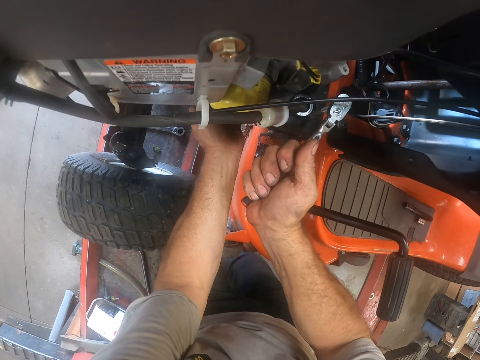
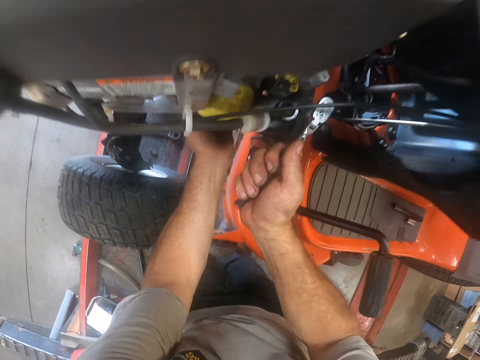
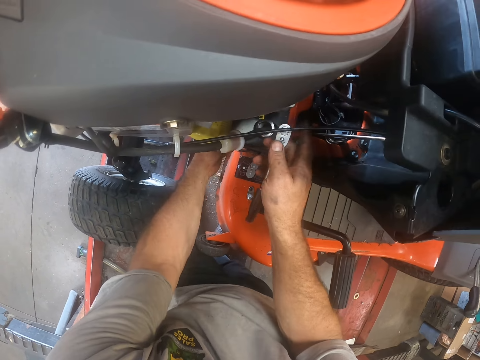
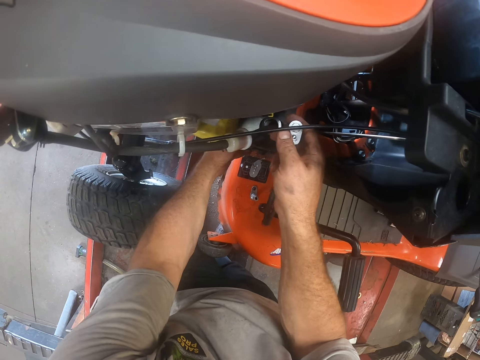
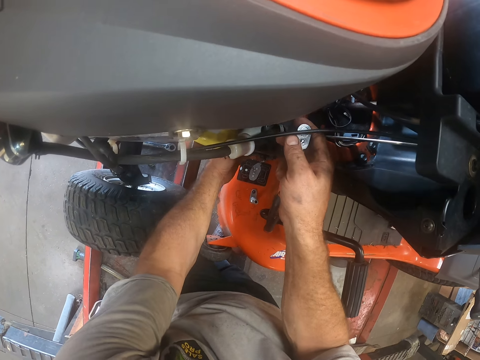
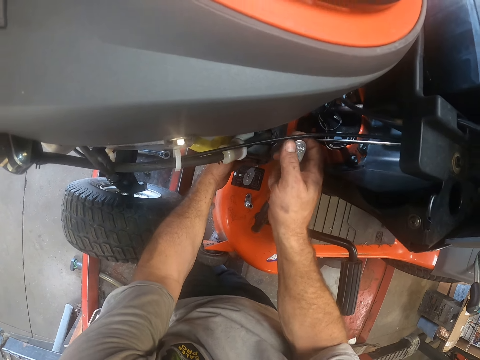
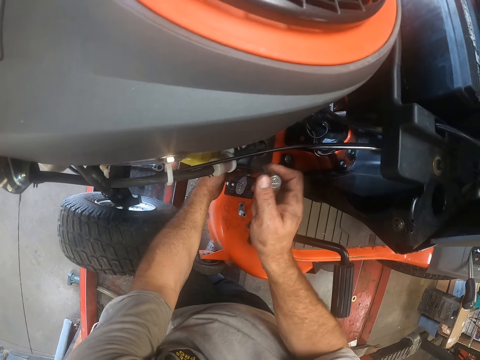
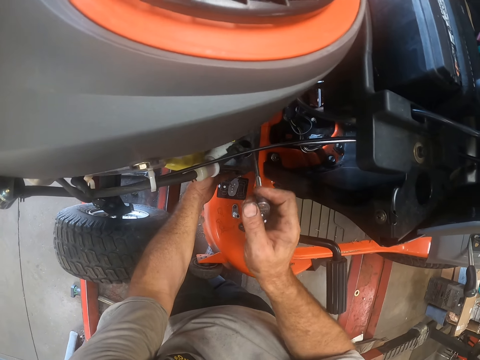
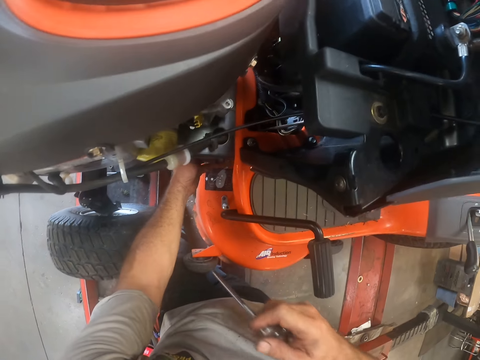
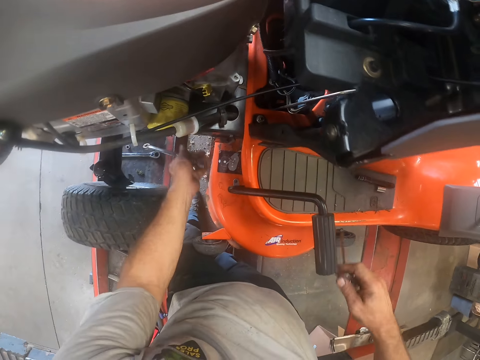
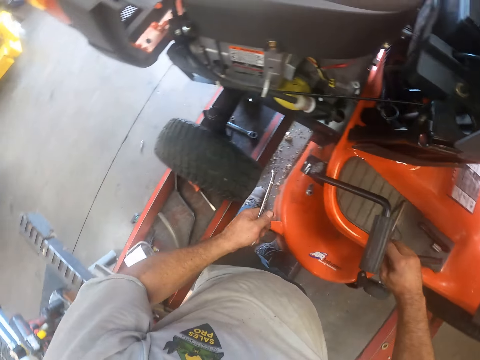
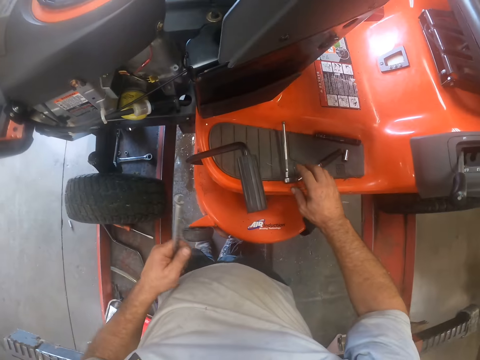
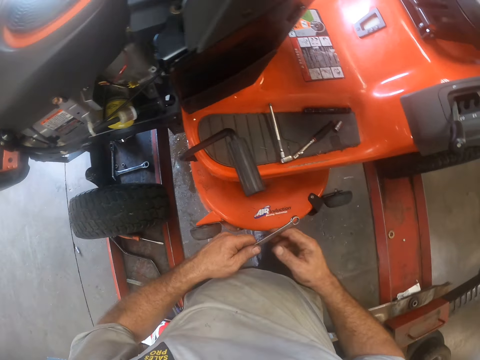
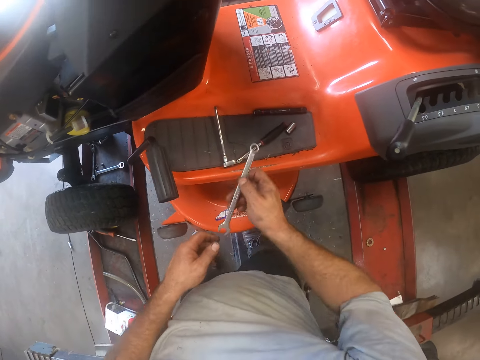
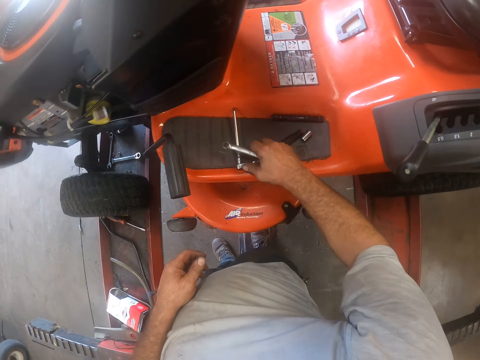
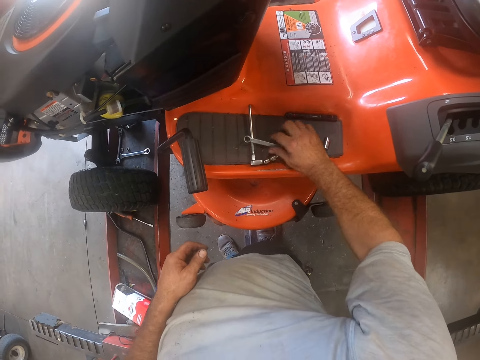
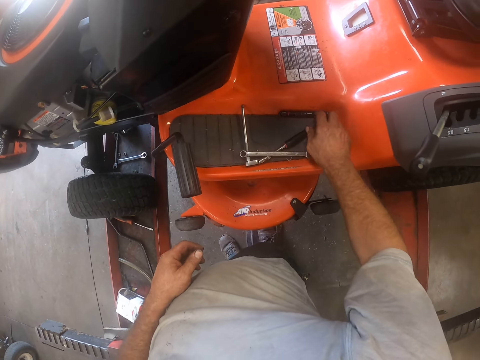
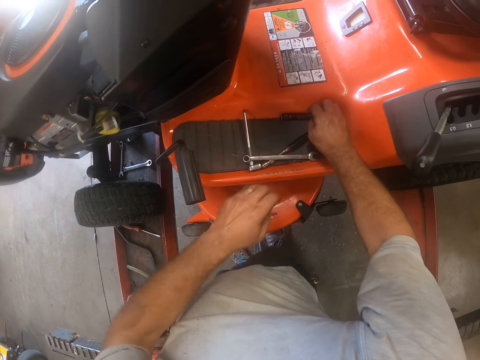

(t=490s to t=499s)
The camera wearer removes the torque wrench from the lawn tractor. He removes the spanner from under the lawn tractor. He drops the torque wrench on the lawn tractor. He passes the spanner to his right hand. He collects the tools from the lawn mower. He drops the spanner on the lawn tractor.
